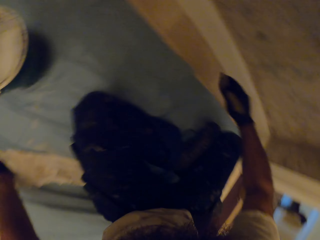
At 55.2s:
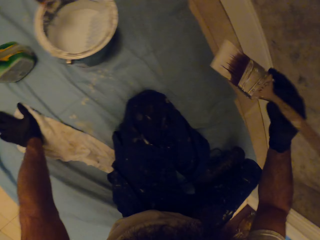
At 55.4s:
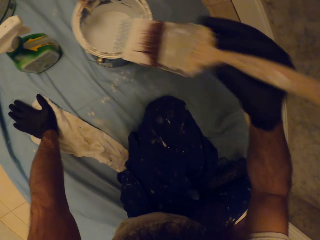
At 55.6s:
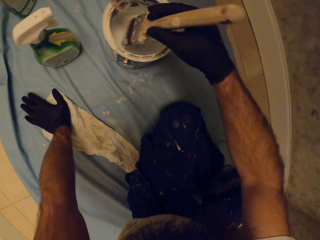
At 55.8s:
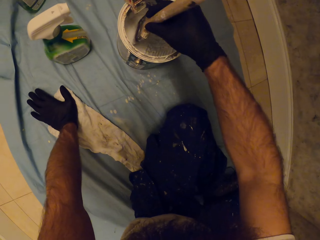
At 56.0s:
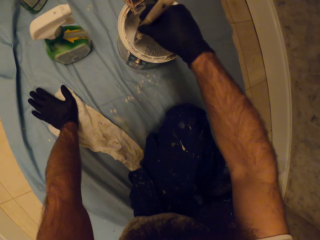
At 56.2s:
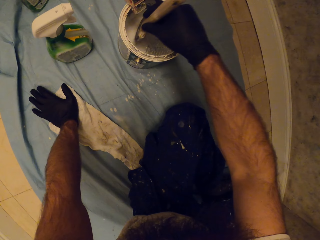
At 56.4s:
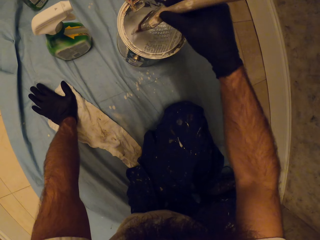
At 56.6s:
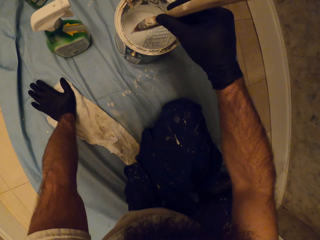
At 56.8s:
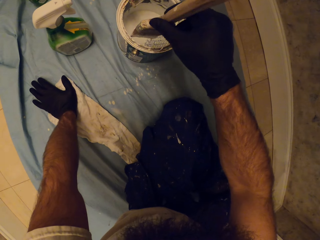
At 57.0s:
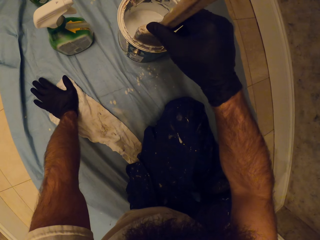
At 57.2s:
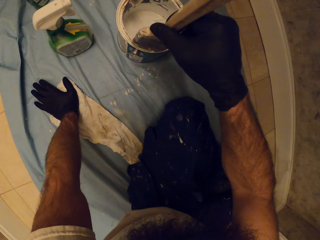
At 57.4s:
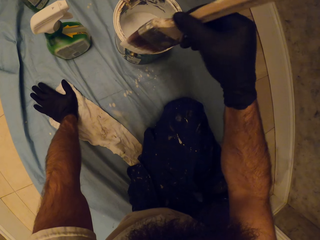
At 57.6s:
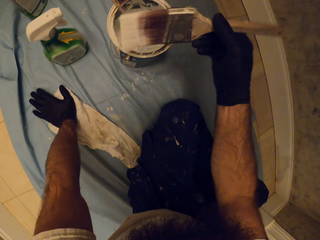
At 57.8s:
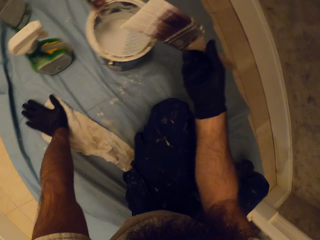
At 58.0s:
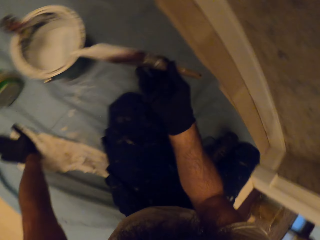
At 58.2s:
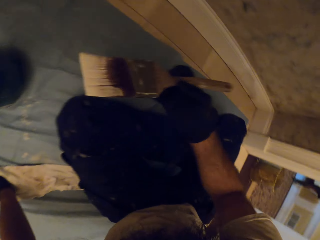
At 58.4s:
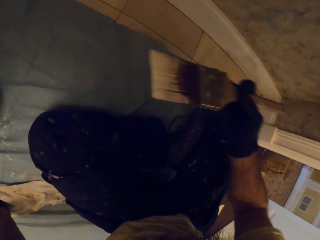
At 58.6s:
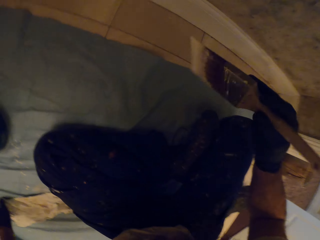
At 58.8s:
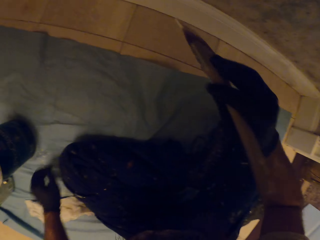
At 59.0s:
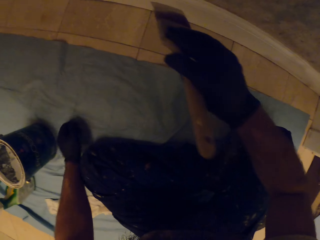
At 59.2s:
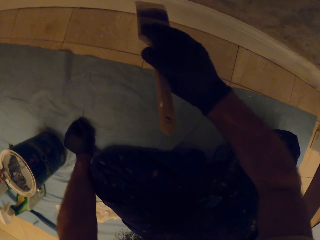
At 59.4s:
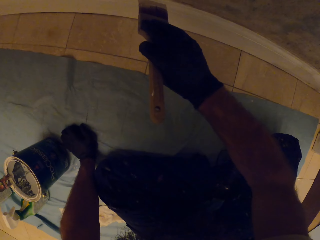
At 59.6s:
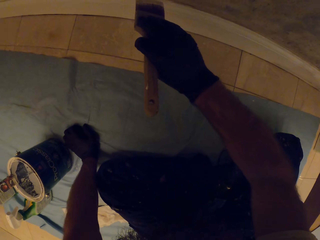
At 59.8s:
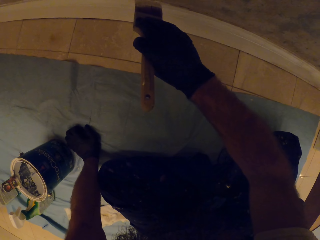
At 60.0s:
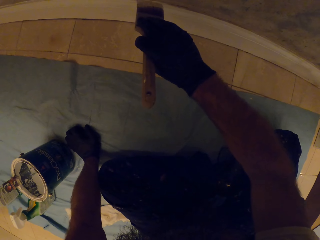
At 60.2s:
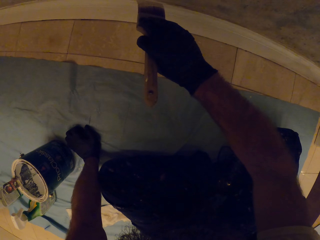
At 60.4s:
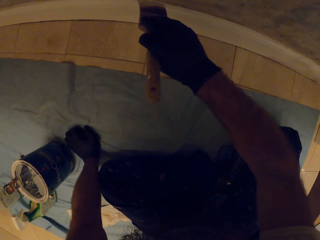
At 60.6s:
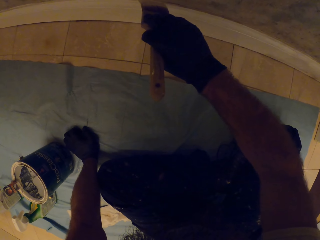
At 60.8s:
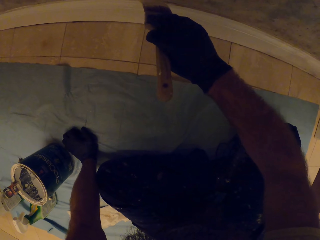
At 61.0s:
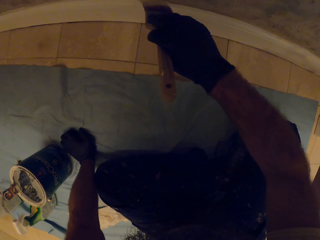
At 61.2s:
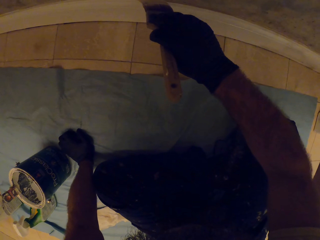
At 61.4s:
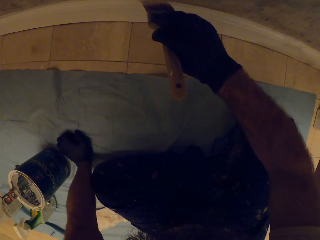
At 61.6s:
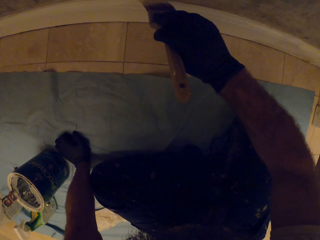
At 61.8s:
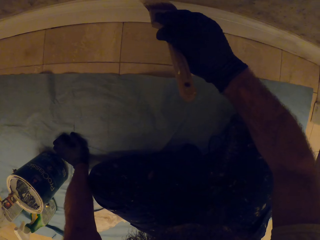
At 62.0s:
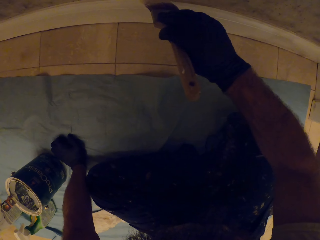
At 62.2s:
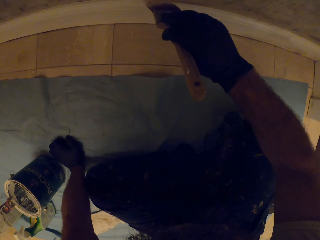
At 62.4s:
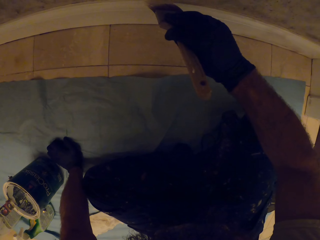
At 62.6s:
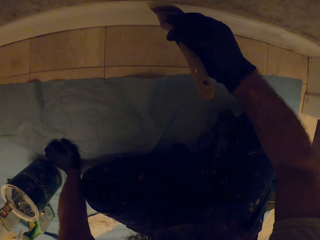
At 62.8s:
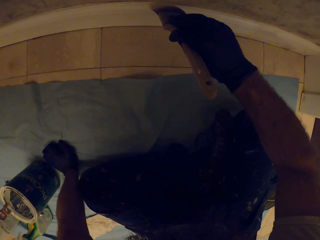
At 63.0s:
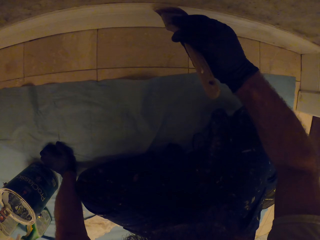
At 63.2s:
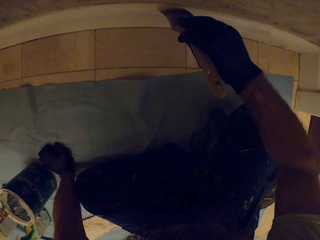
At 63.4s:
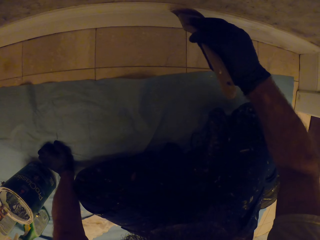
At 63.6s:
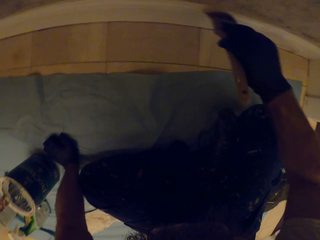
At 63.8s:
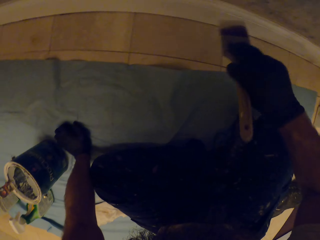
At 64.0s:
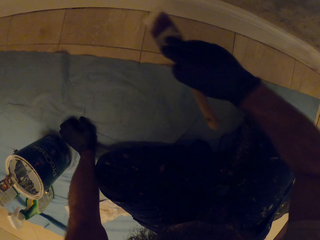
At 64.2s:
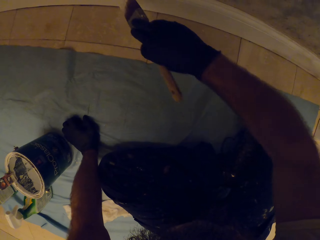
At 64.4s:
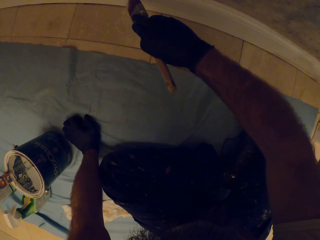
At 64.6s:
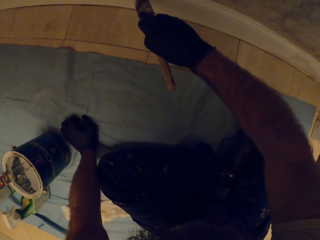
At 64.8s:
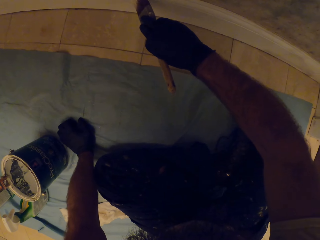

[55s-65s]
The camera wearer dips the paint brush in the paint can on the floor with his right hand. He wipes the paint brush on the paint can on the floor with his right hand. He paints the wall with the paint brush in his right hand.

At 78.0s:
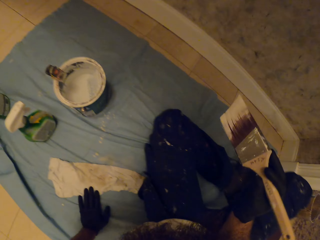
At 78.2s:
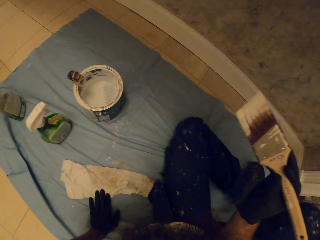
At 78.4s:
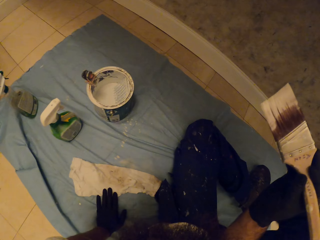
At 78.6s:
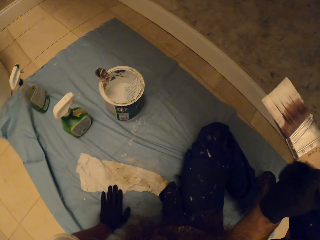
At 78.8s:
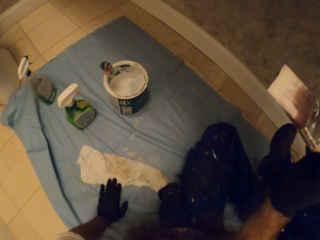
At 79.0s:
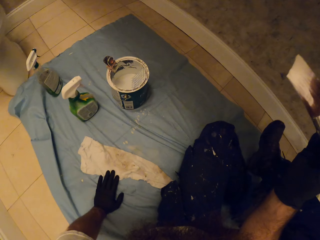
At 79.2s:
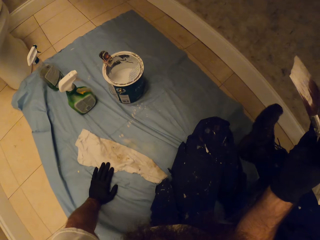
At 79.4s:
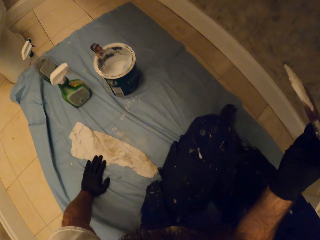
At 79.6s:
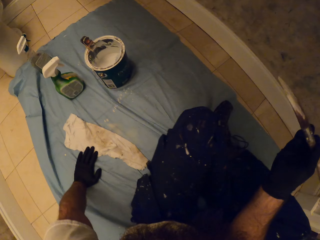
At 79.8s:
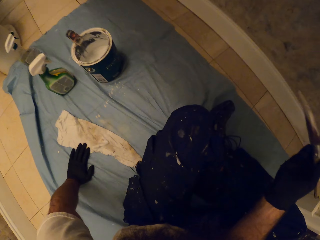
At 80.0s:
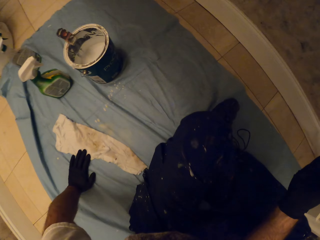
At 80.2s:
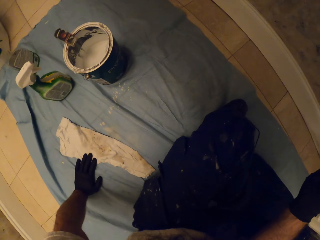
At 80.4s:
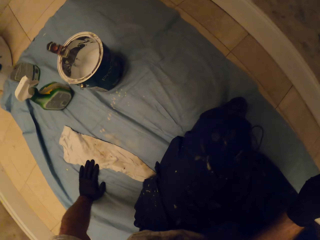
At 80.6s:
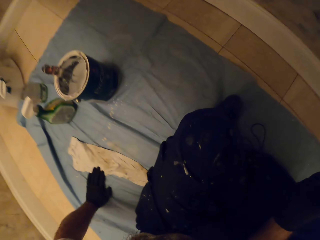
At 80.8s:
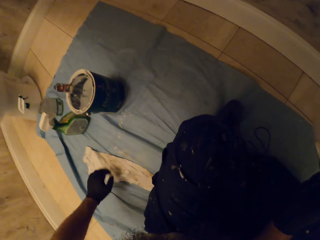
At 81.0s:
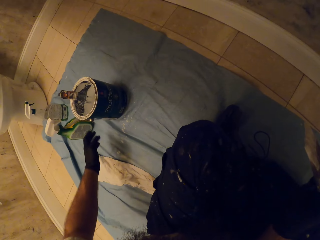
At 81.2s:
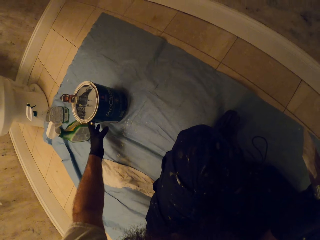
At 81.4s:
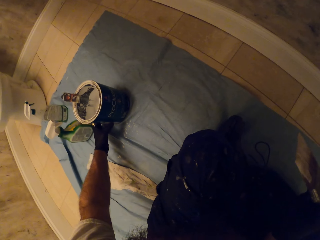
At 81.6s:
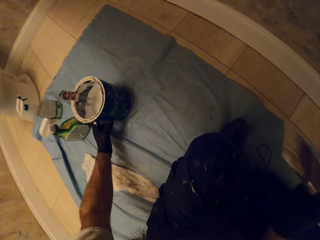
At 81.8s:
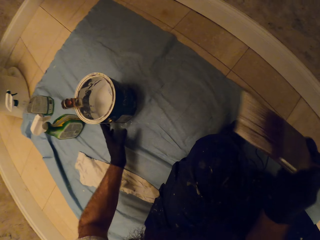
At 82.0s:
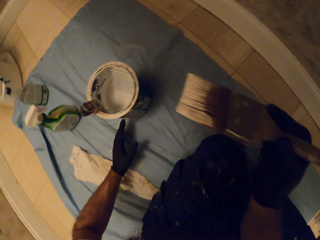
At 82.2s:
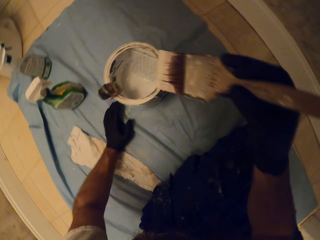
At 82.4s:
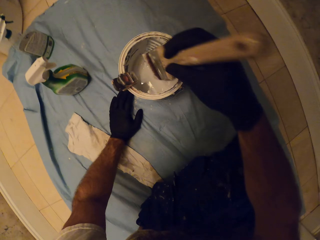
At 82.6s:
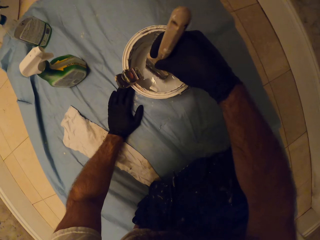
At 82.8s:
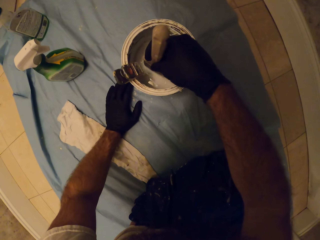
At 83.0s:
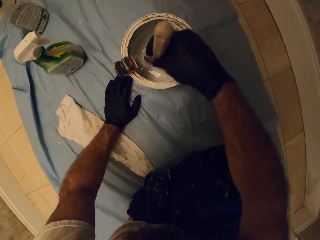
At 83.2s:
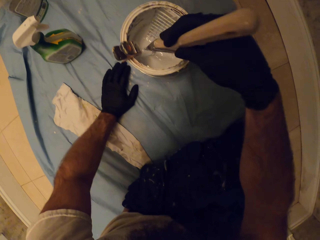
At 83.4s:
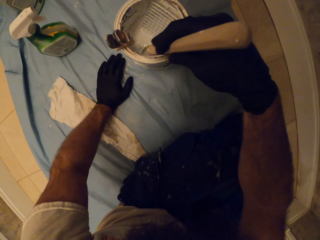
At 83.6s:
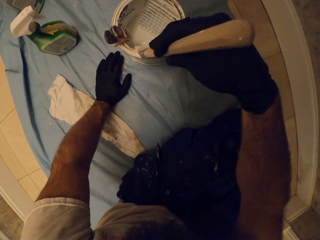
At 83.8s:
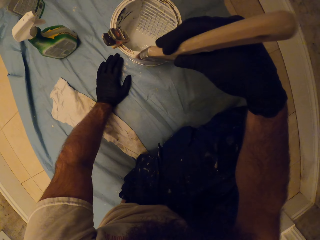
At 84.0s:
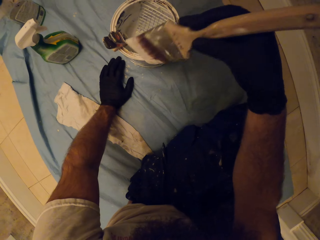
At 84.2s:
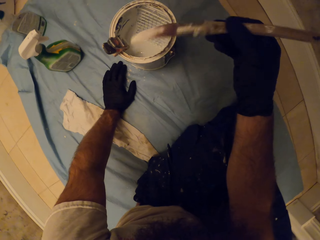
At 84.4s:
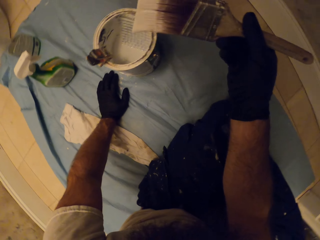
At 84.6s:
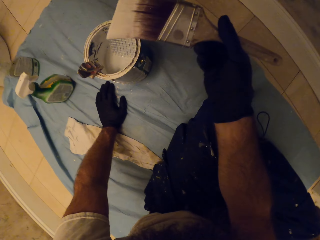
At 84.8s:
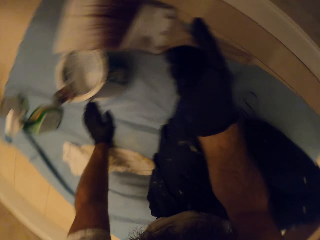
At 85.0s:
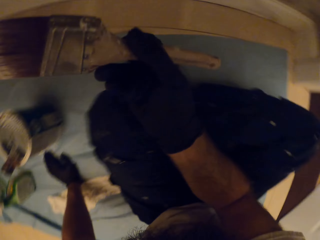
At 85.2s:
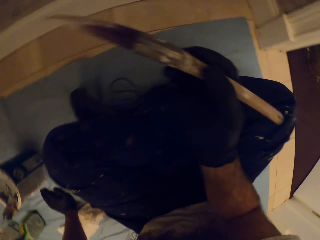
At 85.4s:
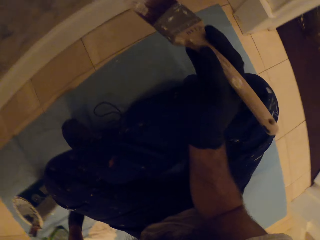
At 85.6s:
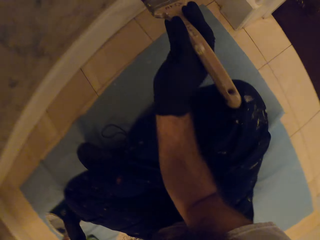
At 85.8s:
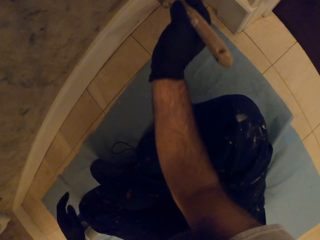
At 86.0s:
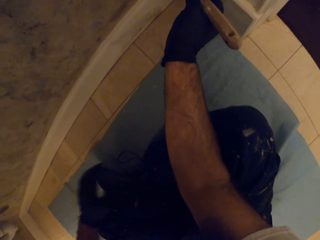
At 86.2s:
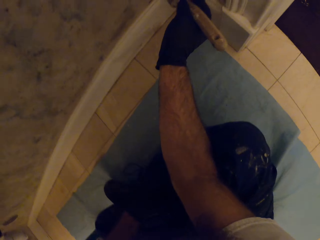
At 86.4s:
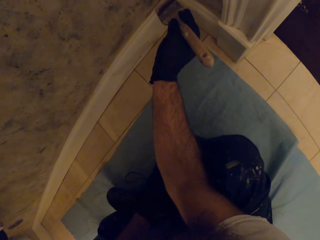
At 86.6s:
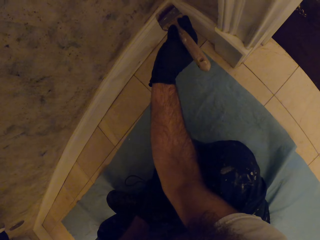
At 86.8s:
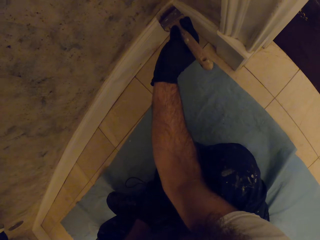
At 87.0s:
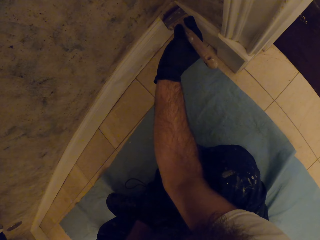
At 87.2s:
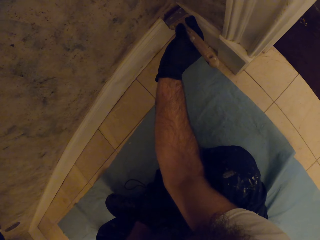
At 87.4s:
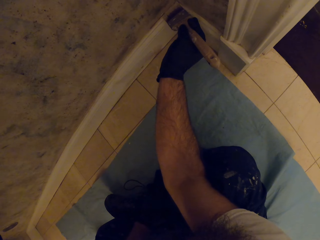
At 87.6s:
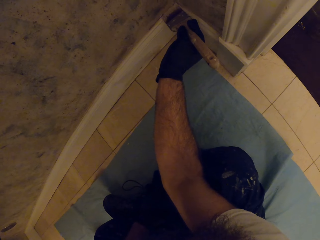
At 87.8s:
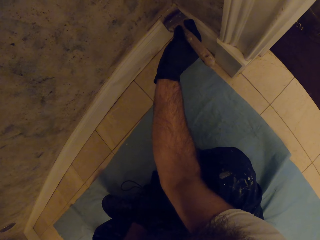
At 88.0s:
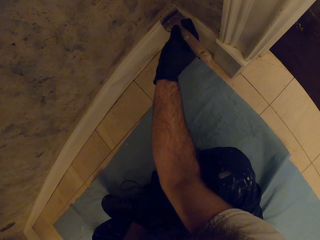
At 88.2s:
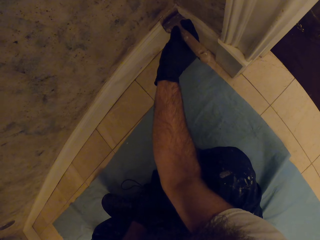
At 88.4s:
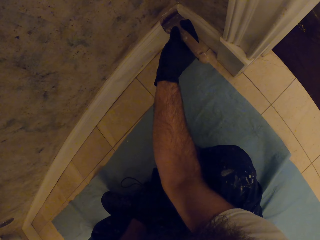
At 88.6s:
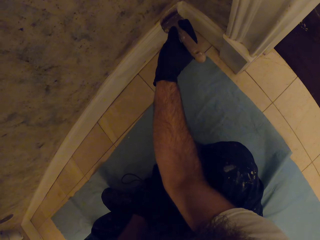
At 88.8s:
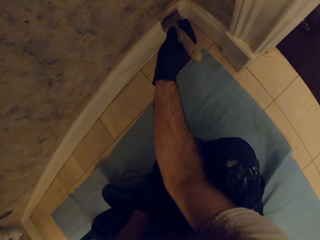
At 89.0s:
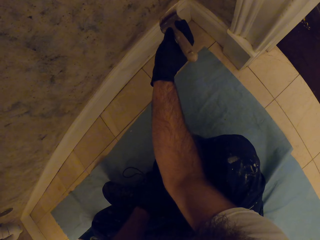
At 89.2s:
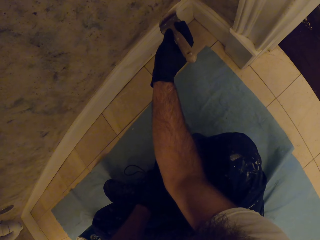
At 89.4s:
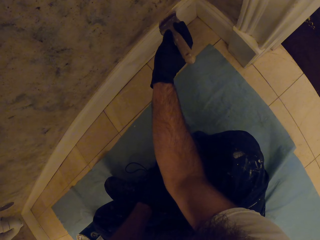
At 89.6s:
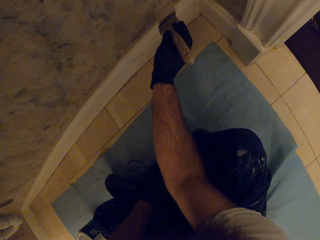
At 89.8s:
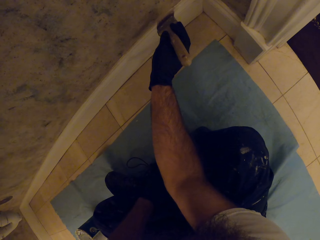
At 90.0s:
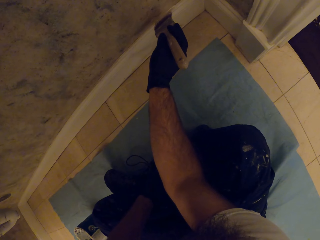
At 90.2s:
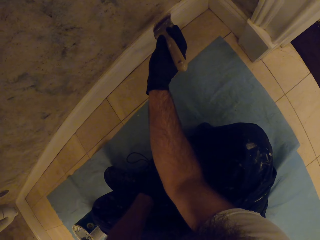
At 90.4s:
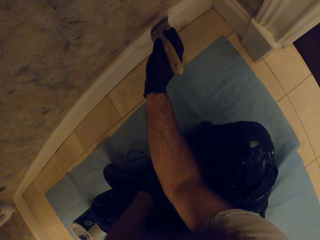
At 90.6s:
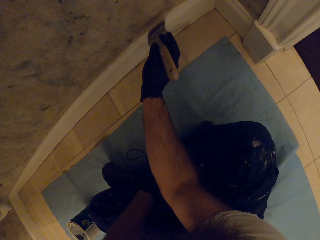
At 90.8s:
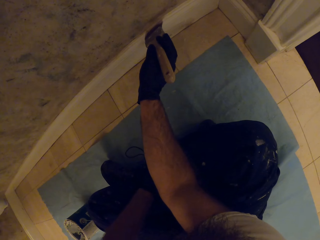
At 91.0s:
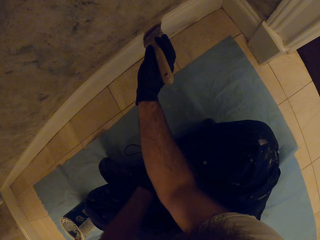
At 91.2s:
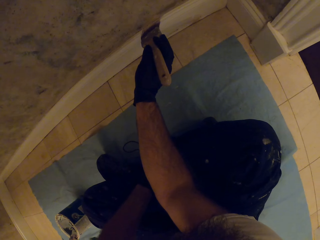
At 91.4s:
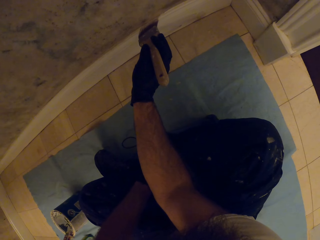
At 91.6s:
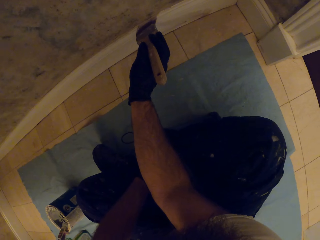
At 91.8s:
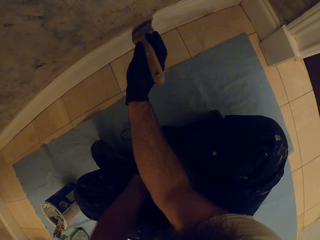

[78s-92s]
The camera wearer changes the leg position. He shifts the paint can on the floor with his left hand. He dips the paint brush in the paint can on the floor with his right hand. He wipes the paint brush on the paint can on the floor with his right hand. He paints the wall with the paint brush in his right hand.
